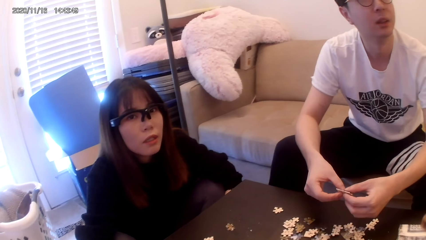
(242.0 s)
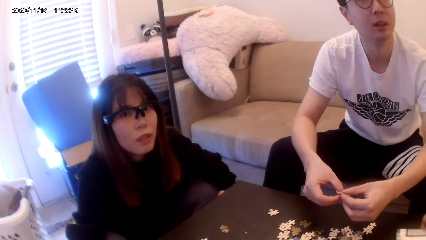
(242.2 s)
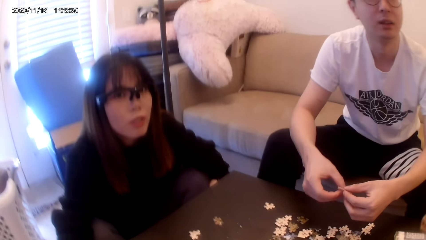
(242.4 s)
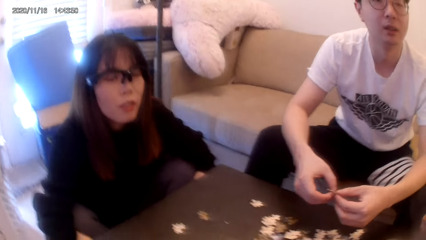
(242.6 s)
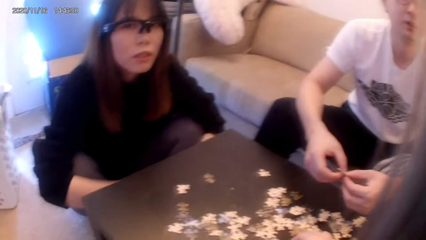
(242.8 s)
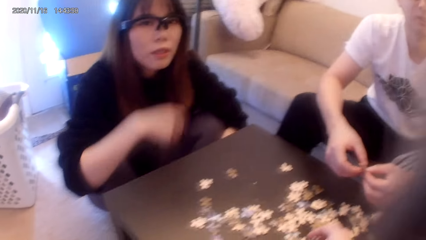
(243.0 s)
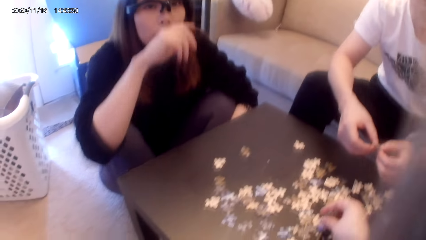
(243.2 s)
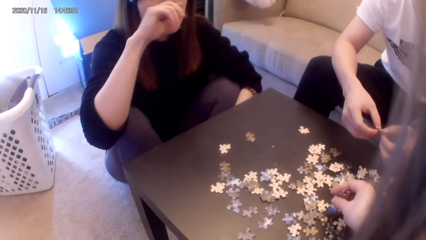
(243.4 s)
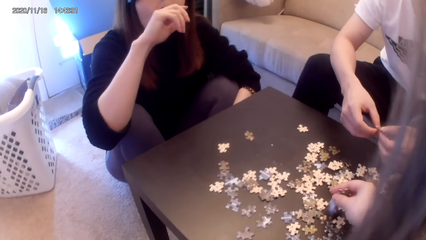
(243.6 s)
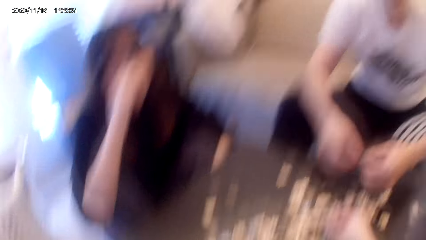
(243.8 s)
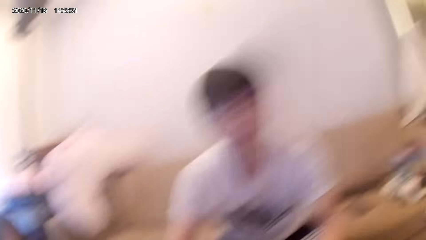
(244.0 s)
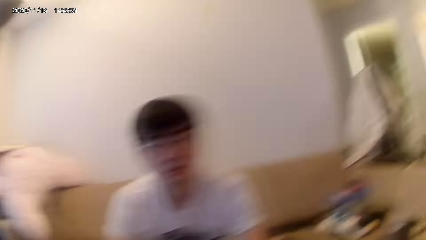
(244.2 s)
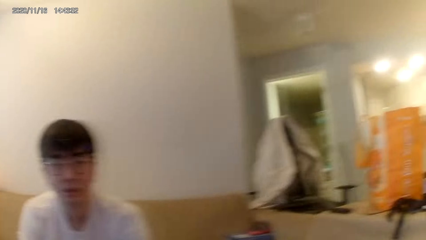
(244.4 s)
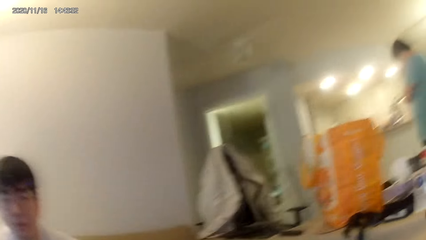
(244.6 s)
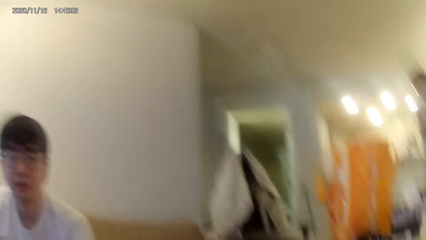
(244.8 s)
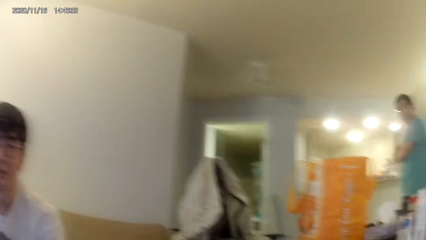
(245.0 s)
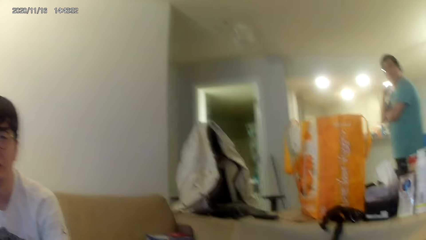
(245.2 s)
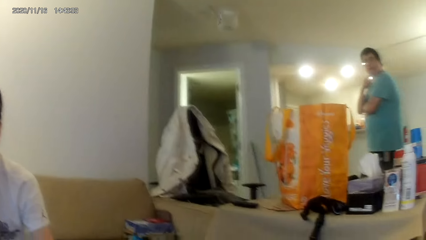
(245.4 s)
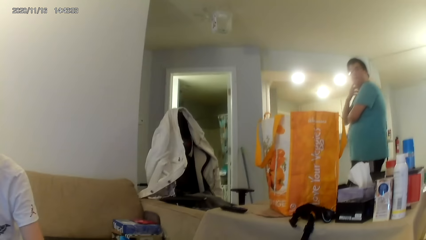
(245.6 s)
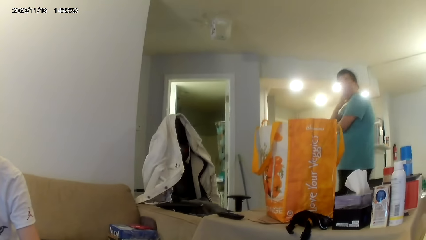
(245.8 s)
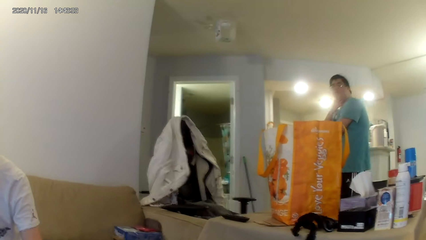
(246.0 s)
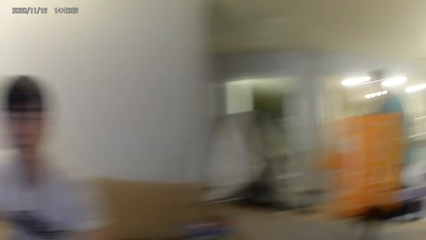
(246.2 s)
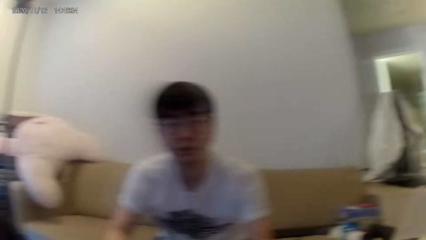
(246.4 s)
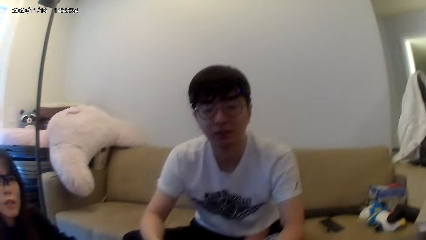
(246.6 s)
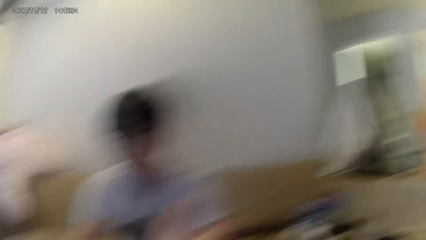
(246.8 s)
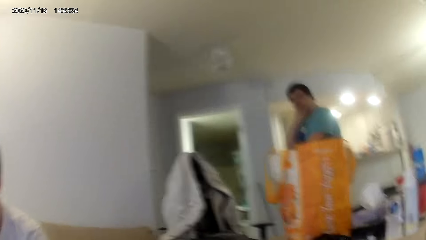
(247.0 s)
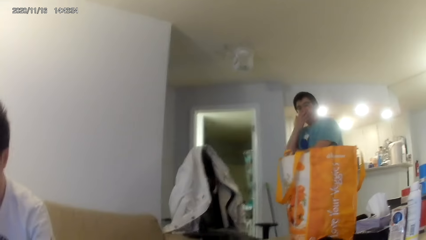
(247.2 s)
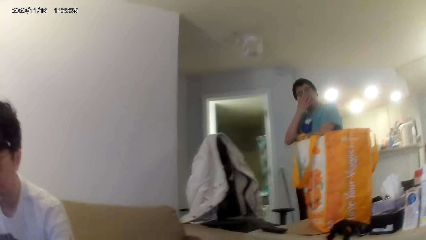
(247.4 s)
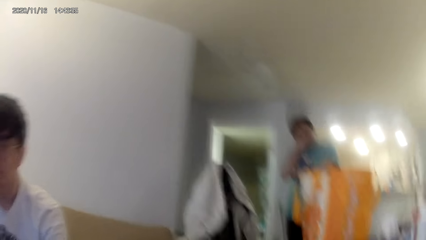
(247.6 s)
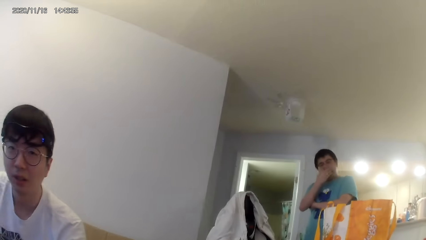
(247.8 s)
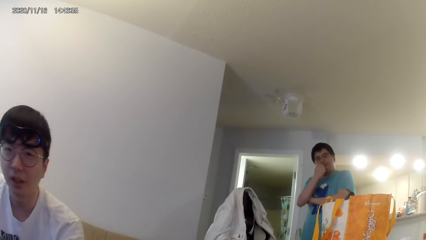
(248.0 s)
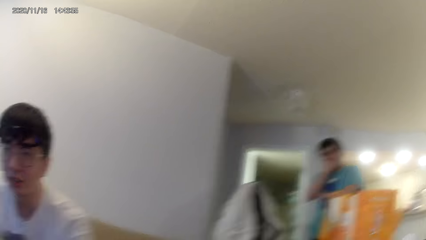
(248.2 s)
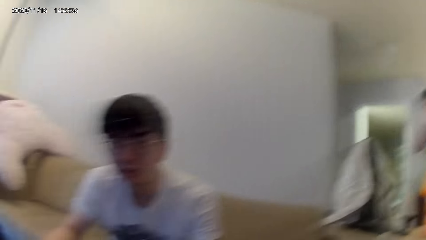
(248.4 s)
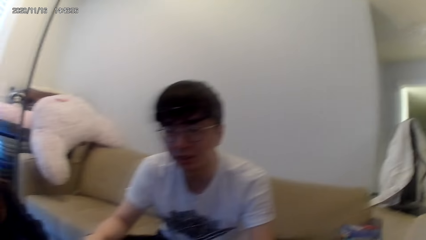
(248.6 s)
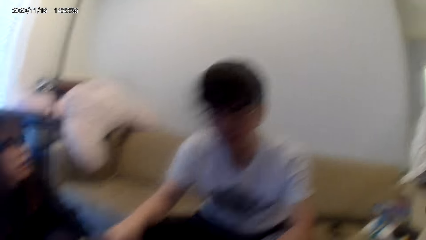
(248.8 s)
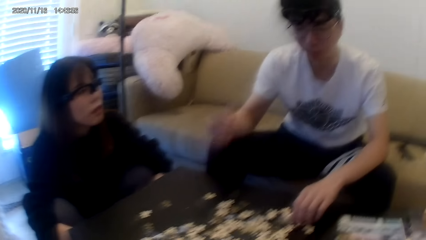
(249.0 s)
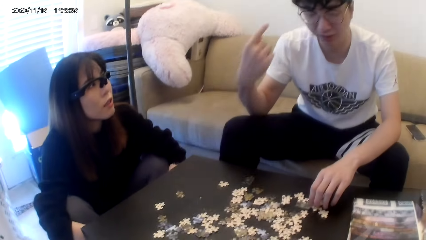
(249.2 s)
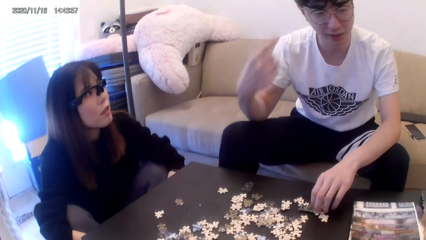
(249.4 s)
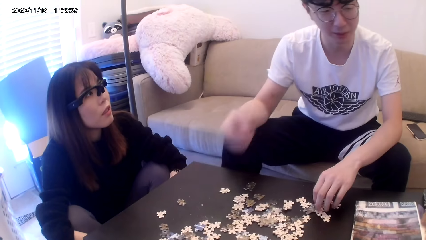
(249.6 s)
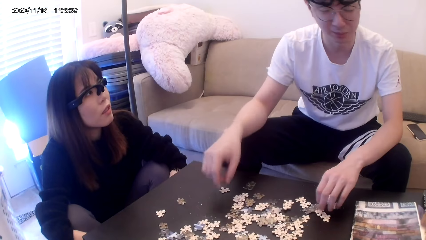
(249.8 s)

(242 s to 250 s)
The camera wearer shuffles the puzzle pieces. They look around.

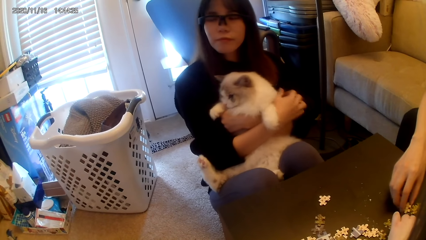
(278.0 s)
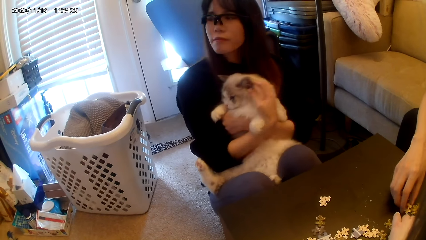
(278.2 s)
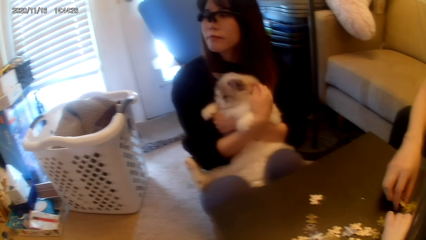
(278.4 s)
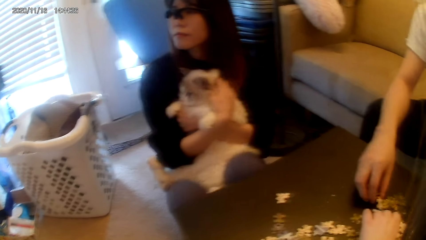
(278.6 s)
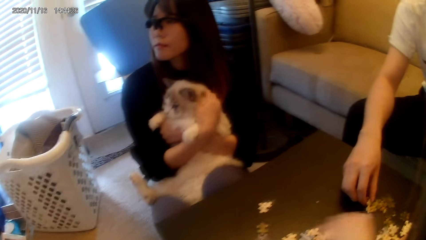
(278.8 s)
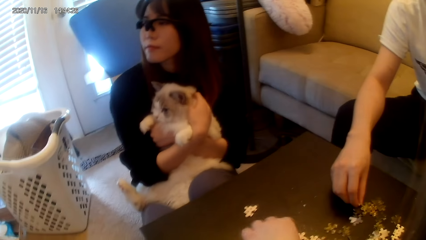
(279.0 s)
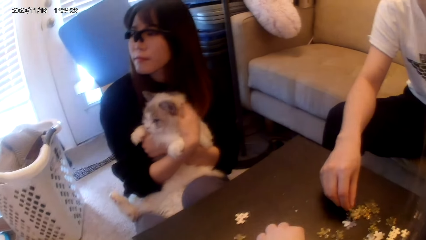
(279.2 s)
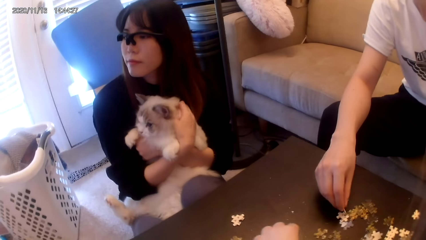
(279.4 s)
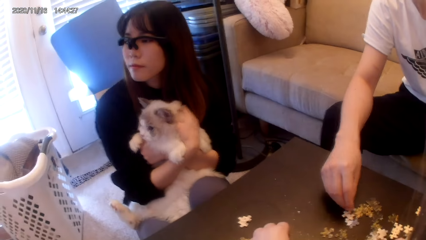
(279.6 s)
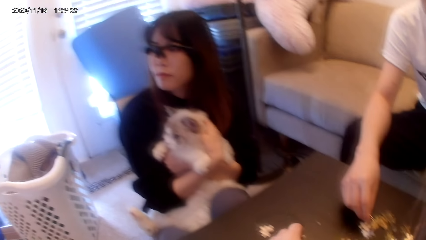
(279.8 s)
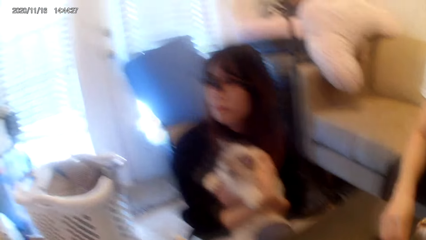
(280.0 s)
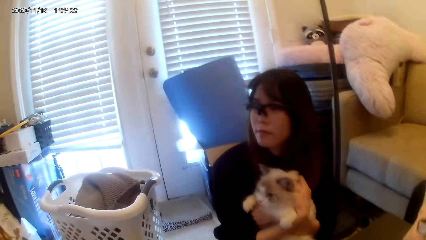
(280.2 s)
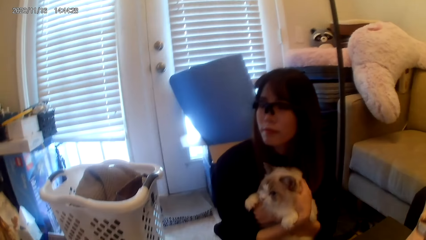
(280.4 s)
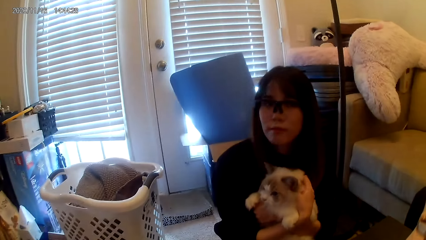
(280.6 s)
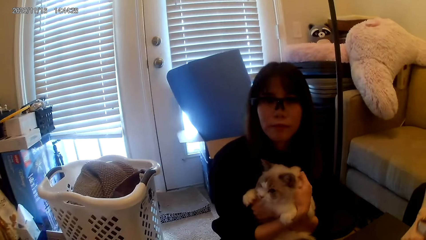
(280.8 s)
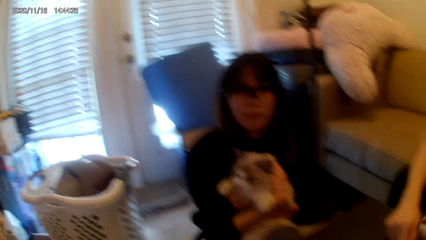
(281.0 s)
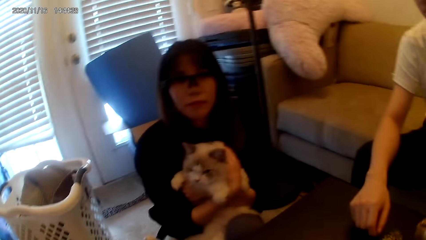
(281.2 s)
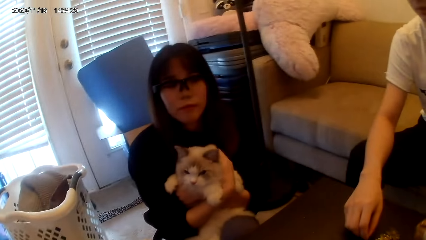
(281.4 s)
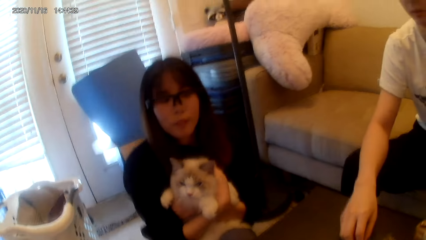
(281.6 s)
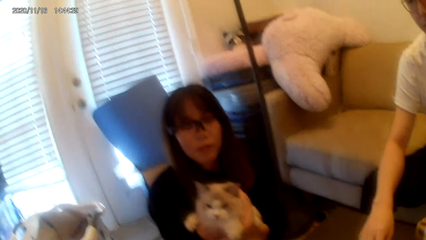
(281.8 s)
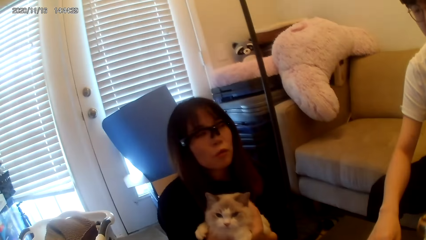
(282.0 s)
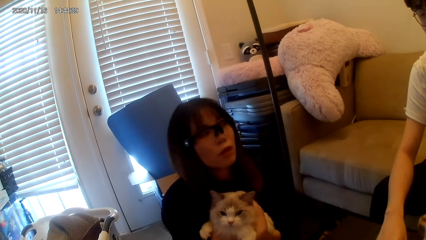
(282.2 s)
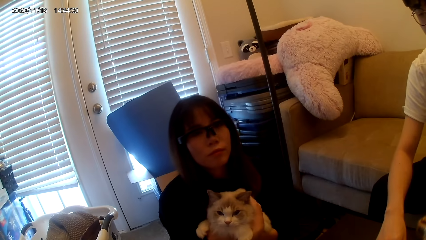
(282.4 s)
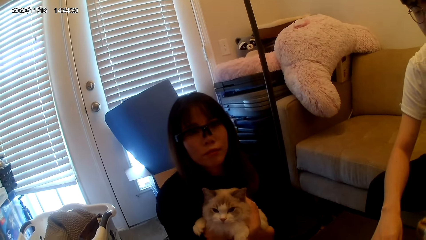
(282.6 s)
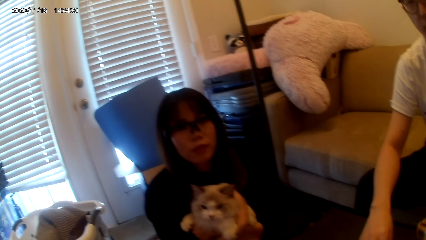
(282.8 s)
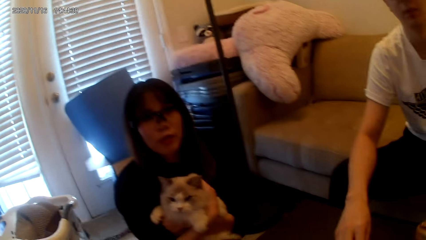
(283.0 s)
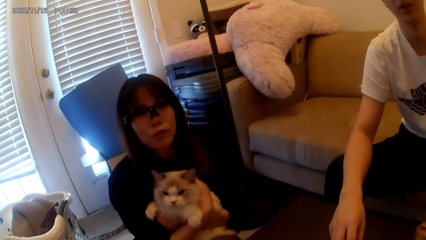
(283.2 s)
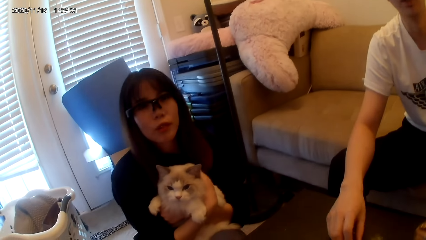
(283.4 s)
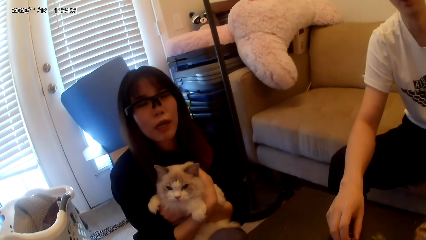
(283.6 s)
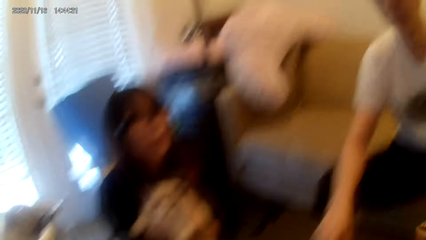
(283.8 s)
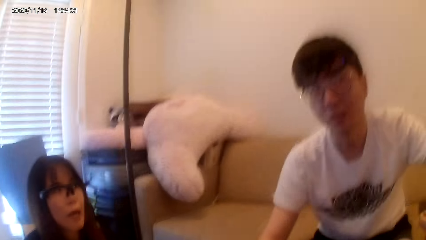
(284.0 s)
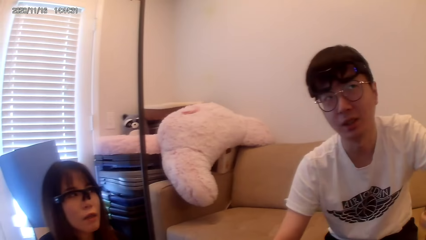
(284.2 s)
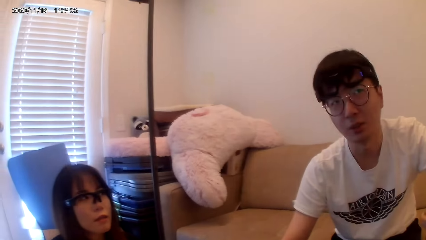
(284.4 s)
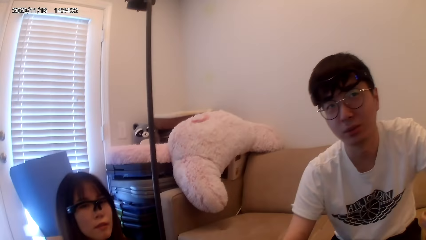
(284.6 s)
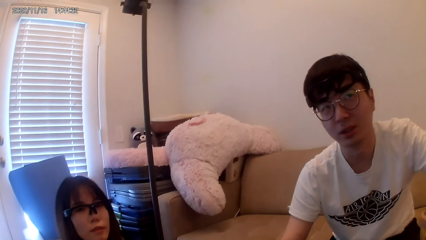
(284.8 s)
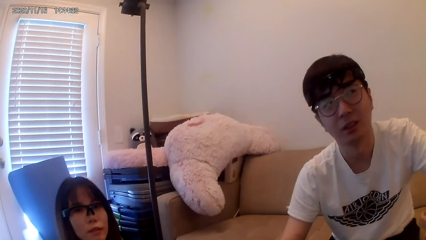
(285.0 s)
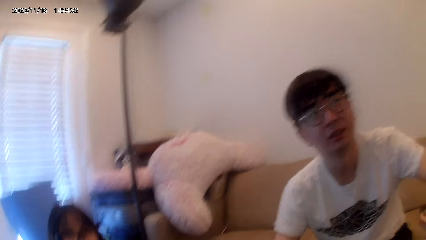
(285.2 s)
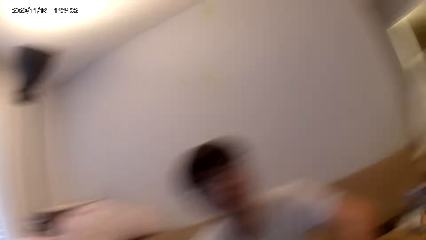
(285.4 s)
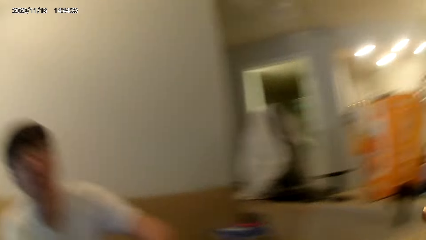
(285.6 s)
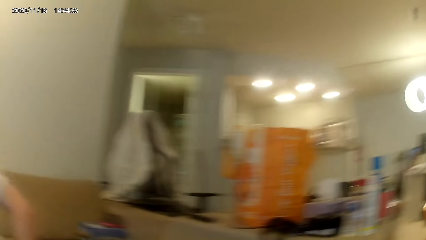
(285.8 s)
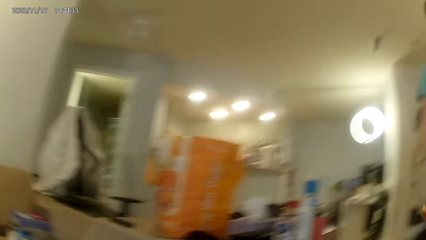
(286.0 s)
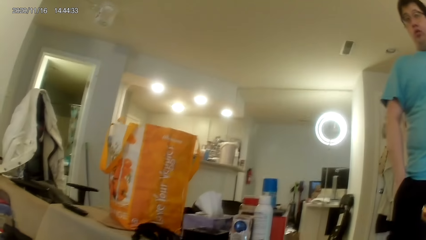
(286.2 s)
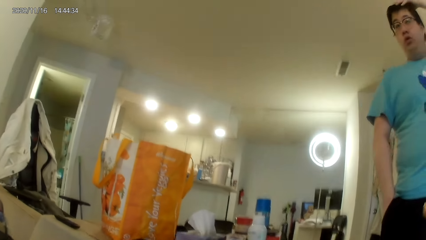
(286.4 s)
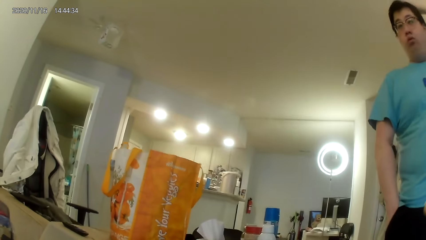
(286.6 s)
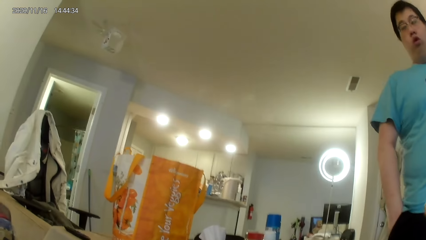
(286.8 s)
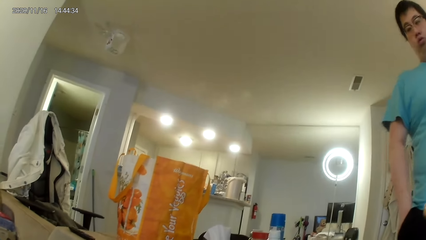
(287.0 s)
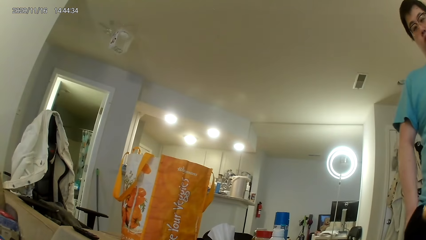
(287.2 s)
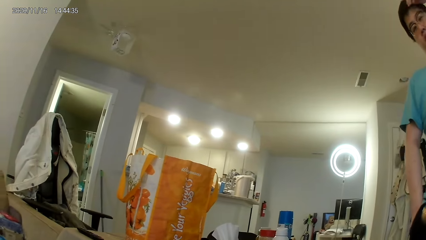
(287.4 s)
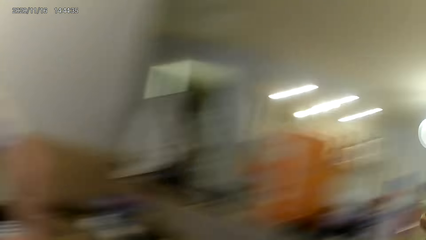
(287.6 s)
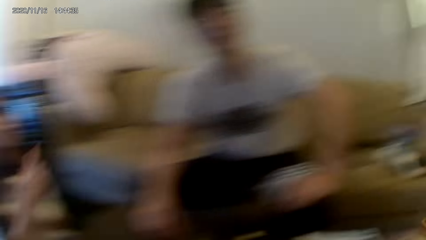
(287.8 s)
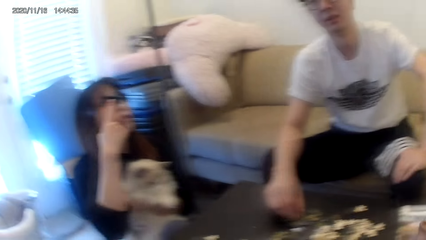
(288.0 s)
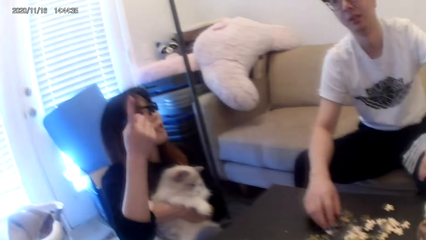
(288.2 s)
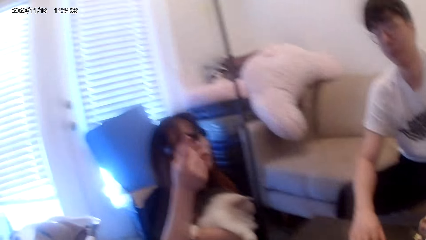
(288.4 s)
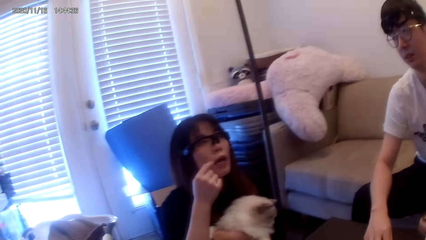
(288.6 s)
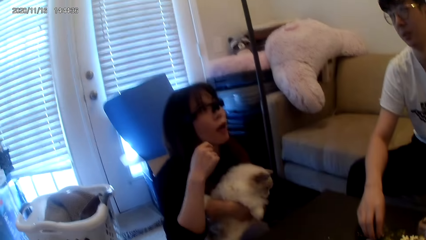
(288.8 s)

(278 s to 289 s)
The camera wearer plays the puzzle game. They look around. A man touches the hair.
